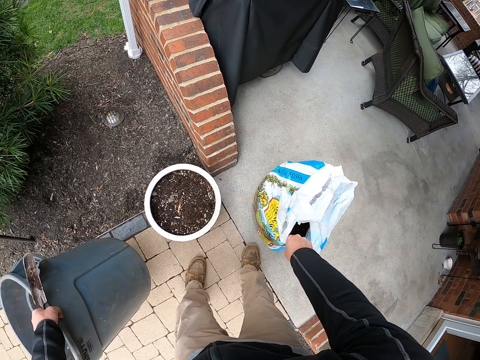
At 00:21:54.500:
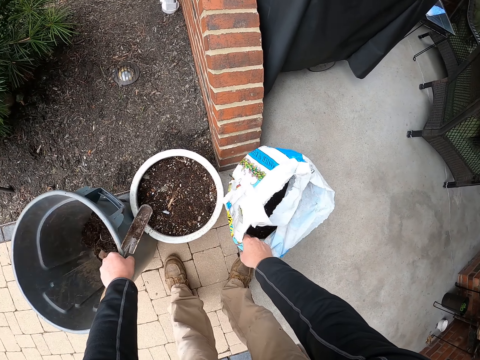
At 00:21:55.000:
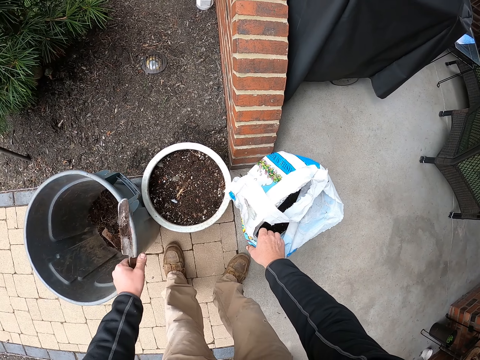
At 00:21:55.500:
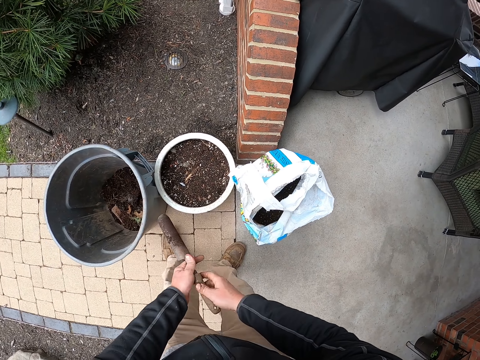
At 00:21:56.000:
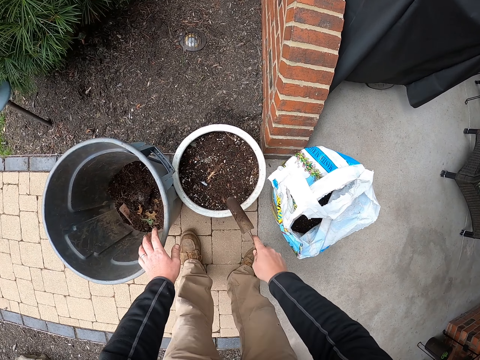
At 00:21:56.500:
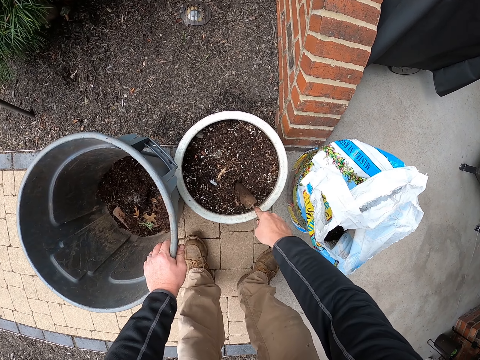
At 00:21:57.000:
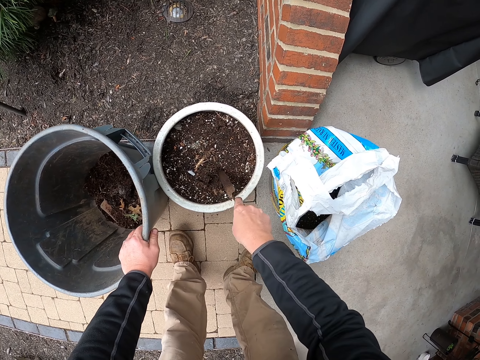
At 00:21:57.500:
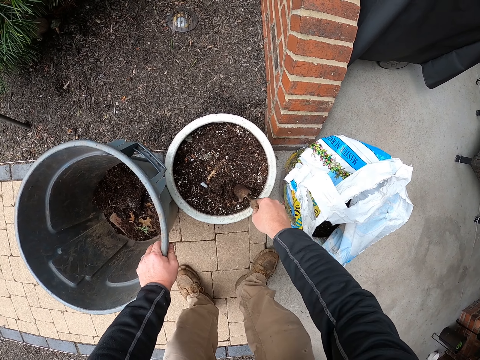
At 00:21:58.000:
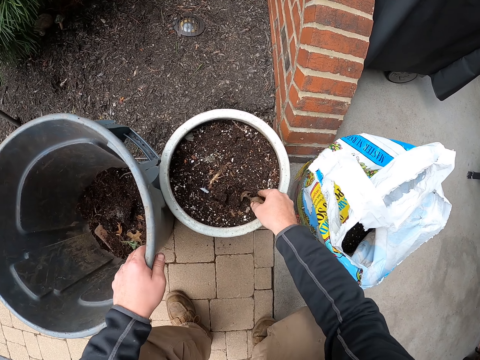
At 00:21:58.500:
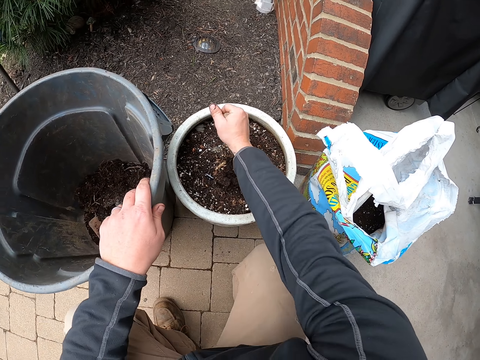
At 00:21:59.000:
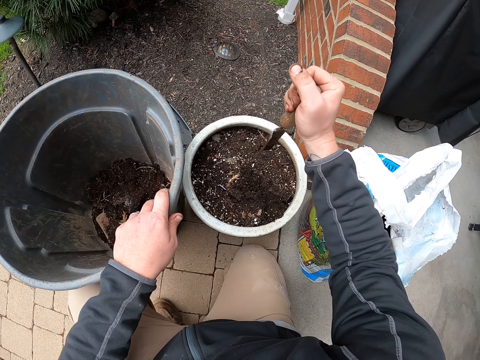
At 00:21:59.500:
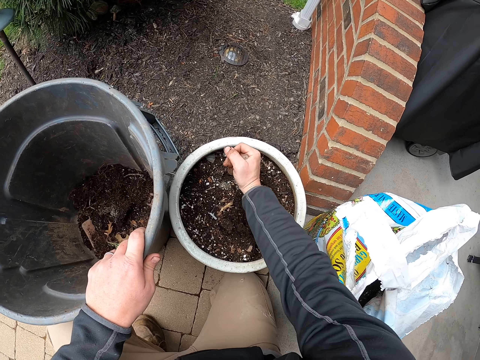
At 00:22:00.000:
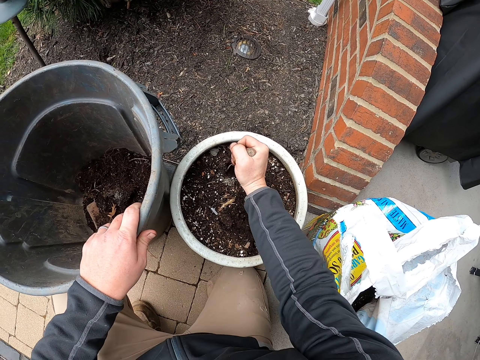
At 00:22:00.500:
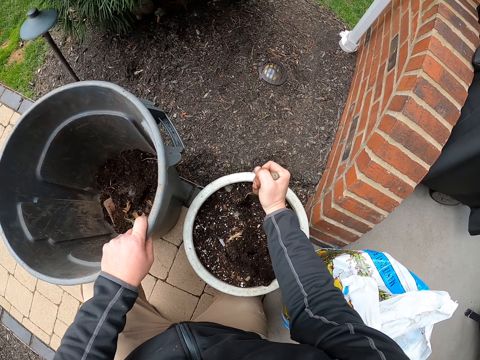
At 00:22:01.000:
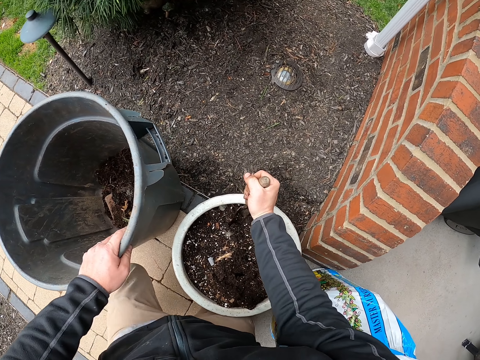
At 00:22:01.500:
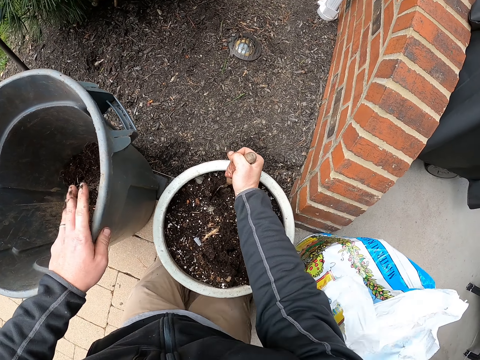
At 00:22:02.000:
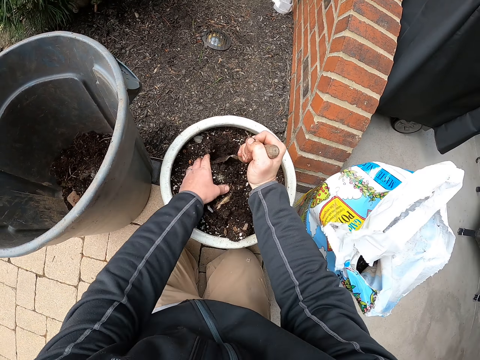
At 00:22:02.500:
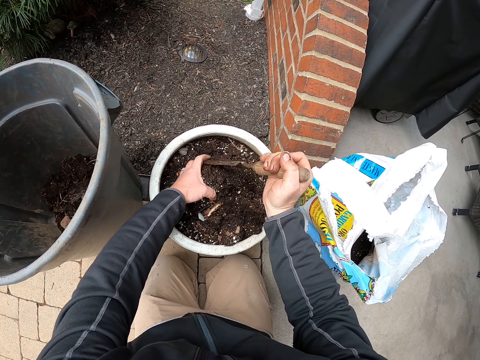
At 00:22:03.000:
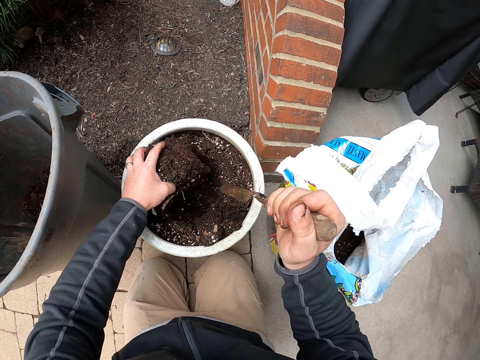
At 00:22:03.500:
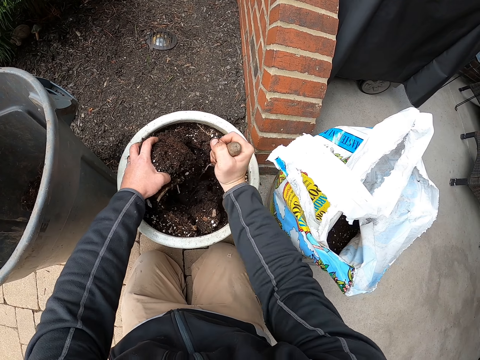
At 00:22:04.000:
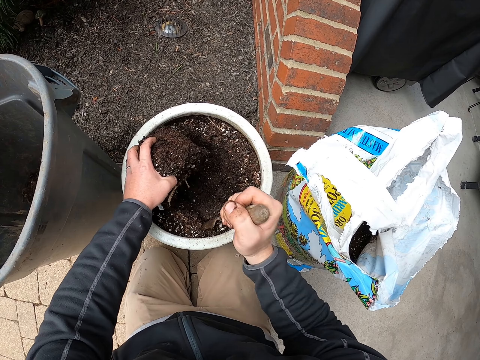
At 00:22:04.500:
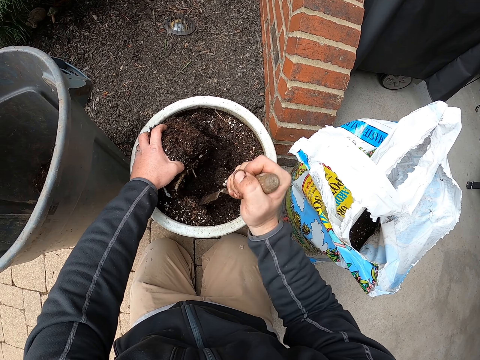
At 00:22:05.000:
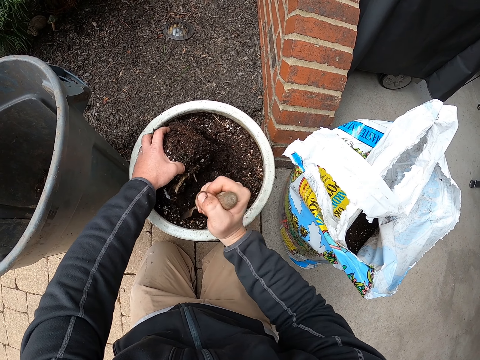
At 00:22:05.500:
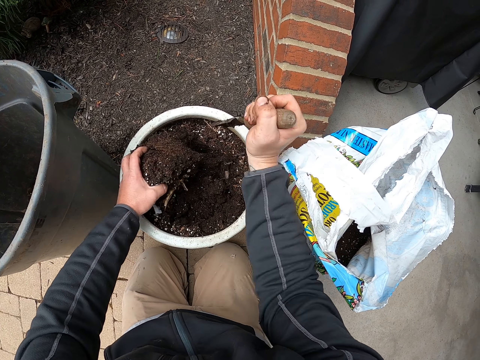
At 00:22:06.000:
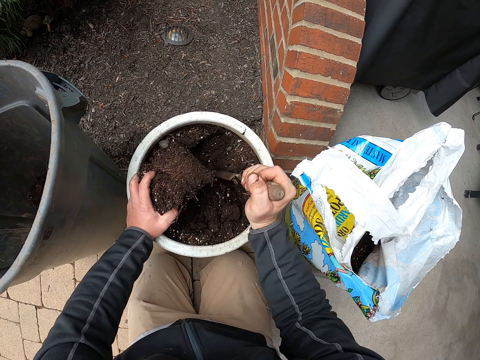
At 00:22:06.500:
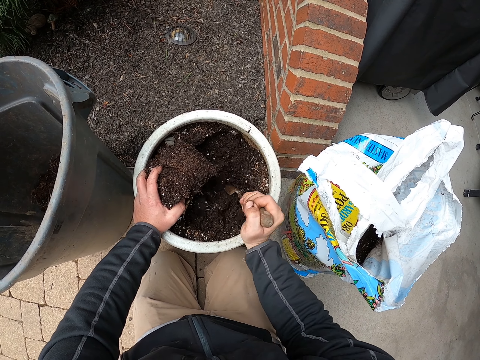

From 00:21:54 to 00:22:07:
The camera wearer puts the bag of soil and bucket down. They exchange the scoop to the other hand. They rest a hand on a container. They put the scoop in the soil. They plough into the soil. They dig the soil with the scoop. They move a container. They remove their hand from the container. They hold soil. They move the soil with the scoop.

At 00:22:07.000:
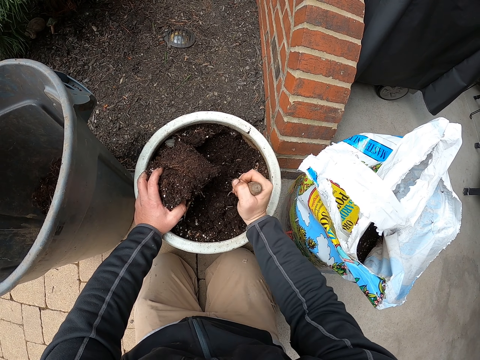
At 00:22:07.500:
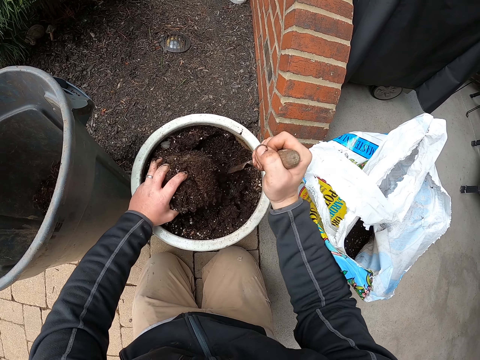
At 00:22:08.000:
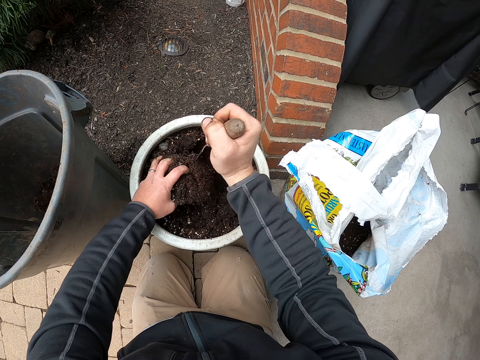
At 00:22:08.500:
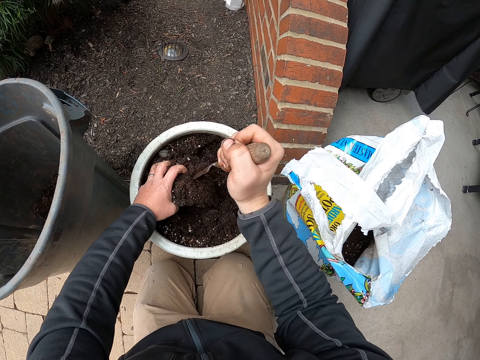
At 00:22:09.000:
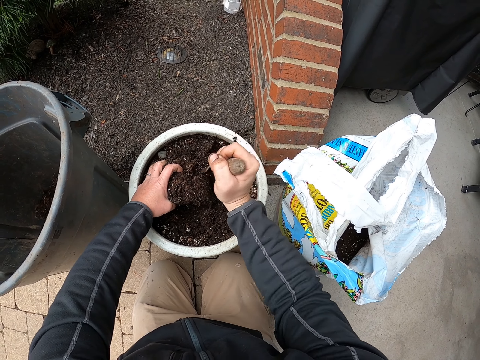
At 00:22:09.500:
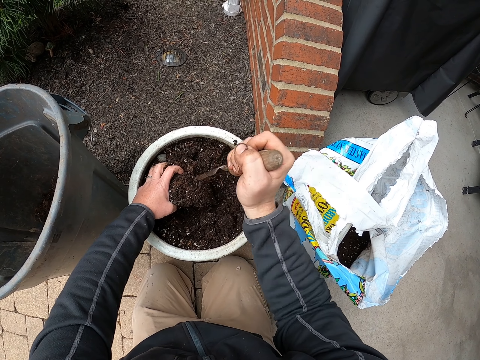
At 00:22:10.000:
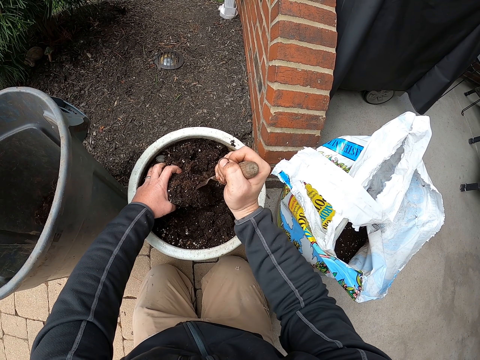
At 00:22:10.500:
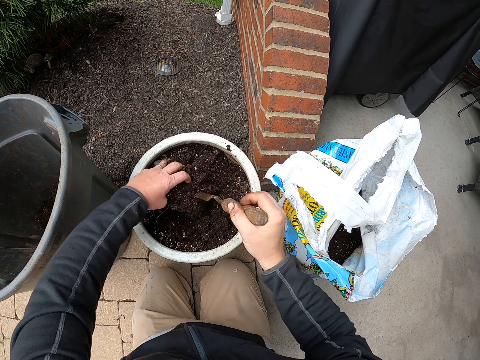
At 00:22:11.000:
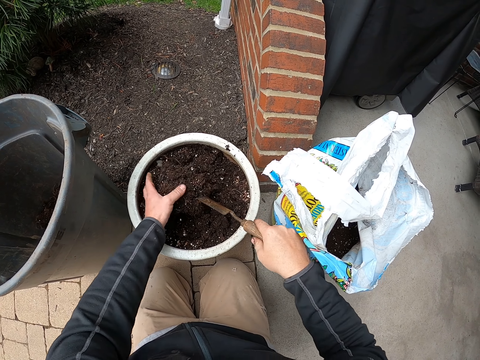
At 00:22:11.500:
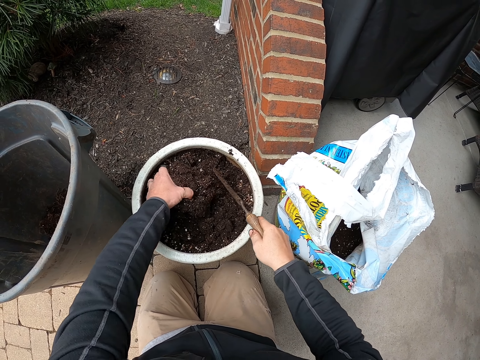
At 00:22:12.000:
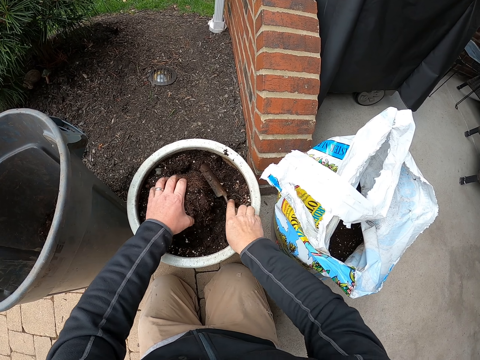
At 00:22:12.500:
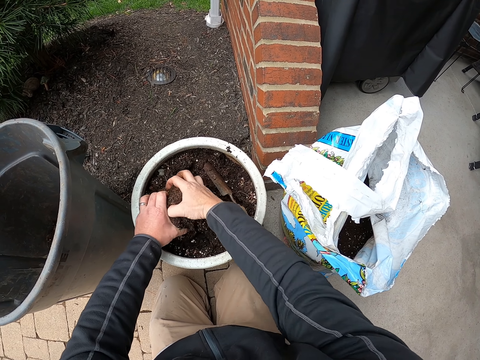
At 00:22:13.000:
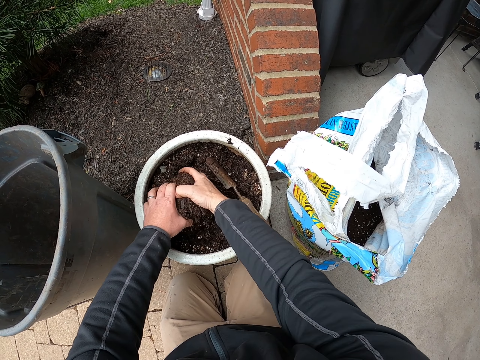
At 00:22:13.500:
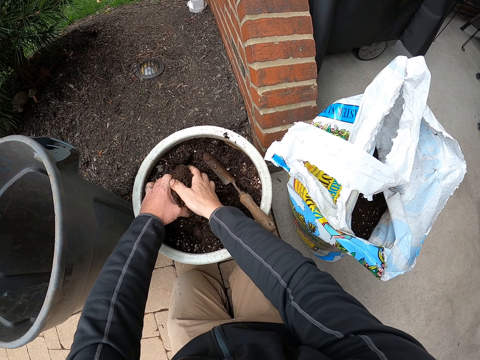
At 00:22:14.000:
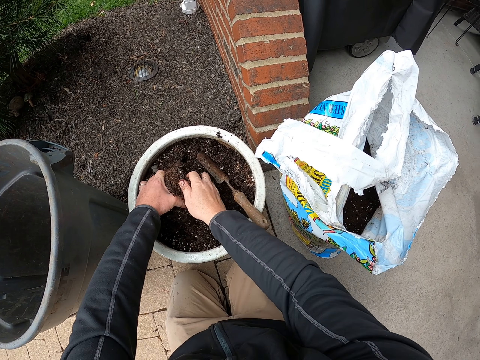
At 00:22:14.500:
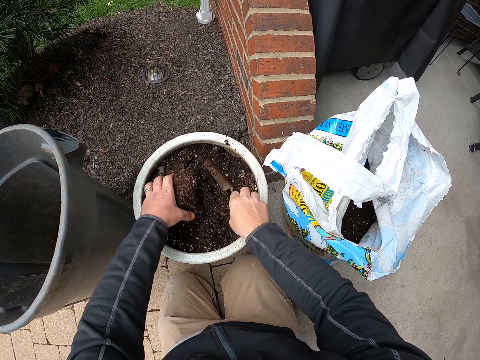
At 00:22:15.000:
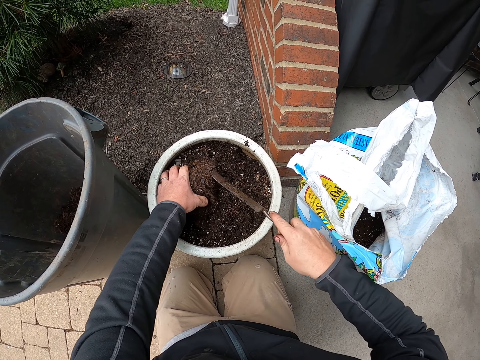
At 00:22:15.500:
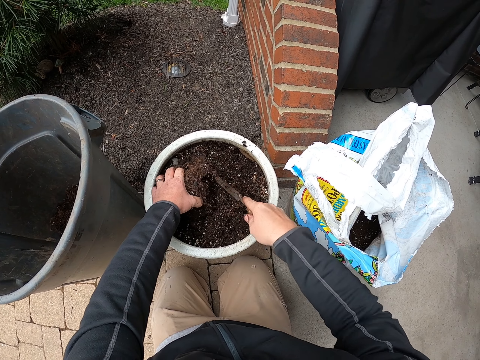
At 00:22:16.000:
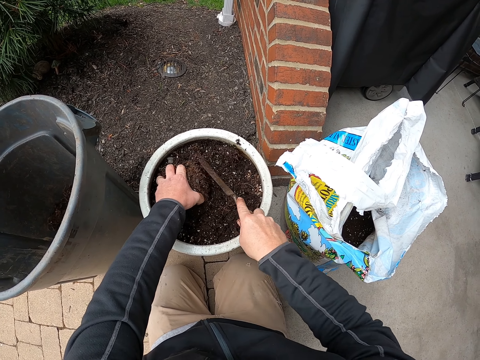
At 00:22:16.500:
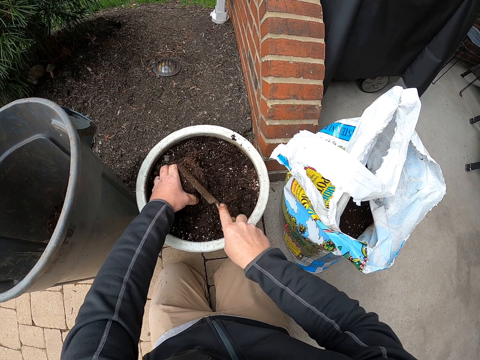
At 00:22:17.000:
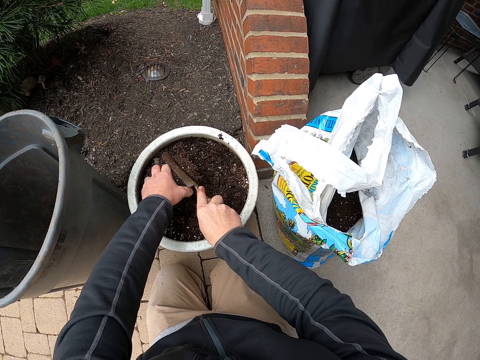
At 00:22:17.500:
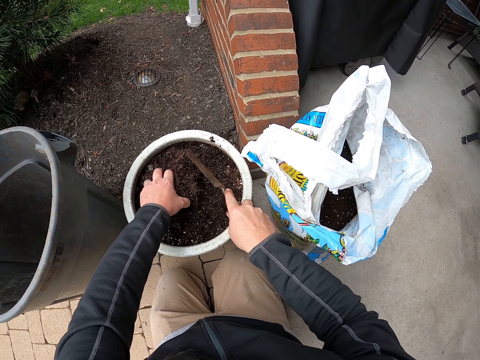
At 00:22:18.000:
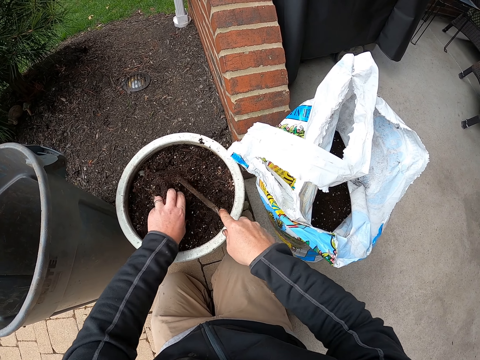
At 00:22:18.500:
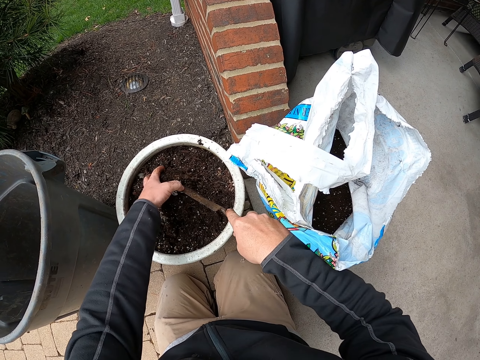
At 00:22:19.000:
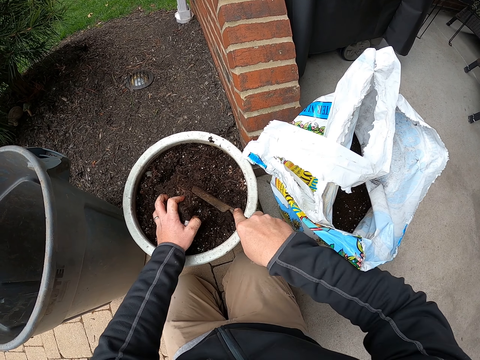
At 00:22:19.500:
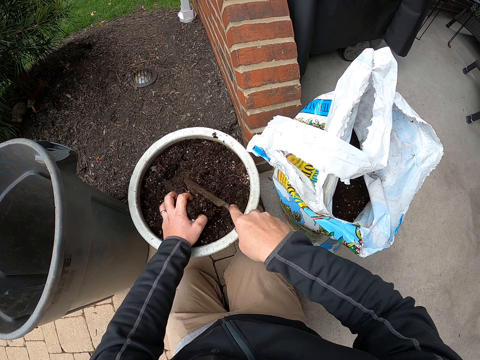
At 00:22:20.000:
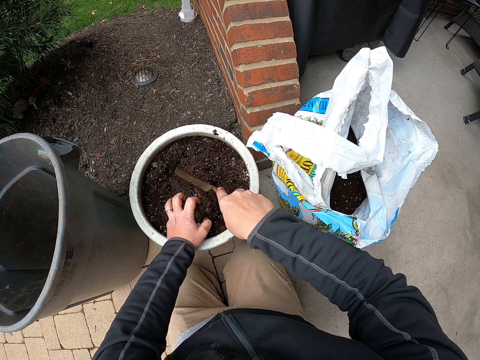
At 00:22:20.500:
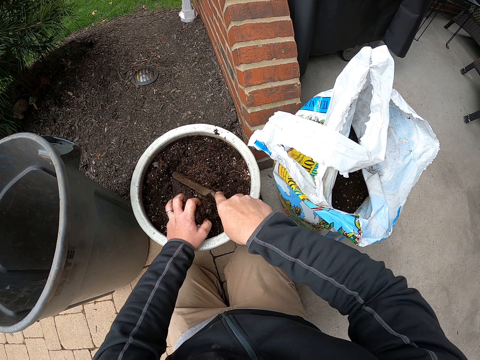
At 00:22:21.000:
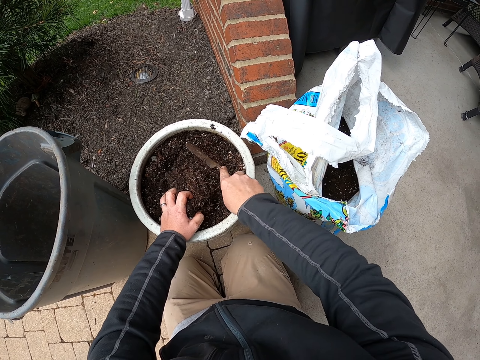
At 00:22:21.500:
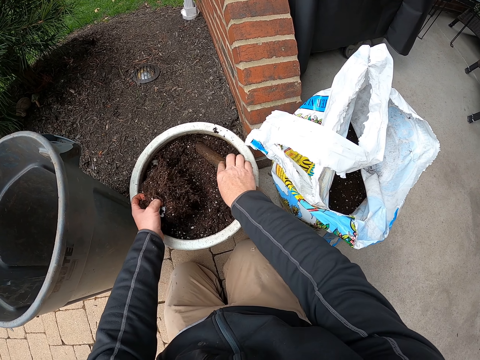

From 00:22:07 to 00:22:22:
The camera wearer turns the soil. They break down the soil. They turn the soil. They hold the soil. They drop the scoop. They break down the soil. They pick up the scoop. They break the soil with the trowel. They turn the soil. They hold the soil.
